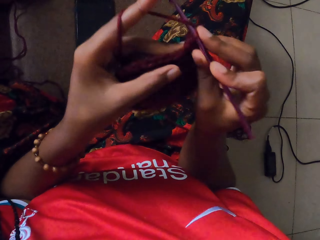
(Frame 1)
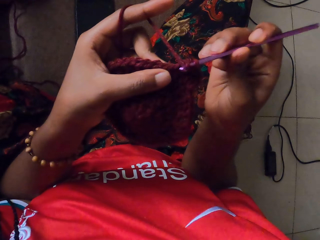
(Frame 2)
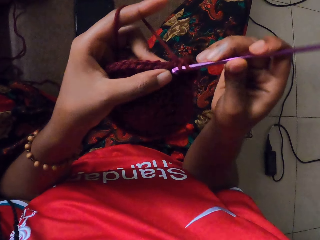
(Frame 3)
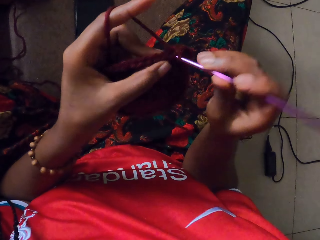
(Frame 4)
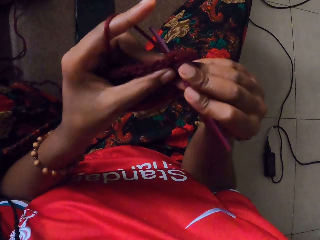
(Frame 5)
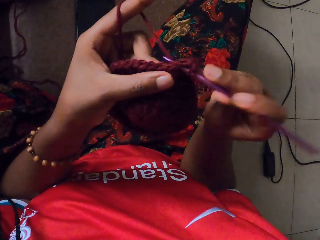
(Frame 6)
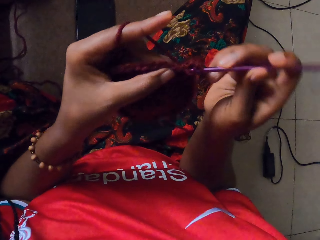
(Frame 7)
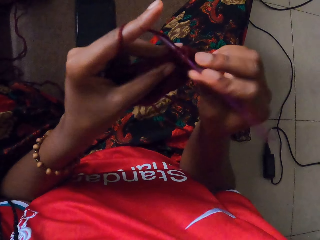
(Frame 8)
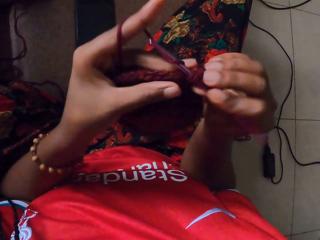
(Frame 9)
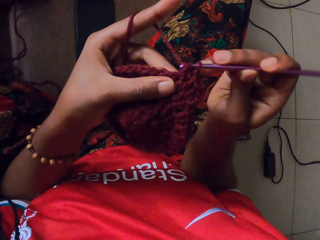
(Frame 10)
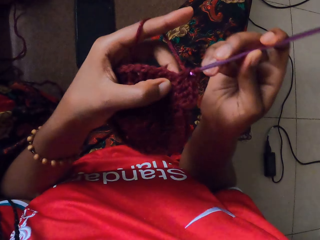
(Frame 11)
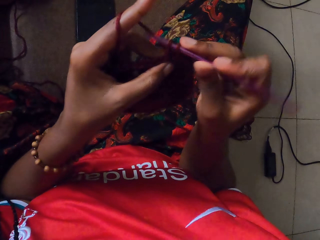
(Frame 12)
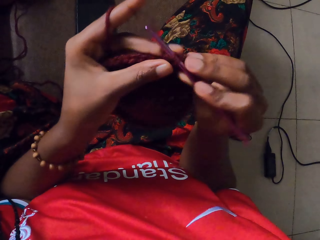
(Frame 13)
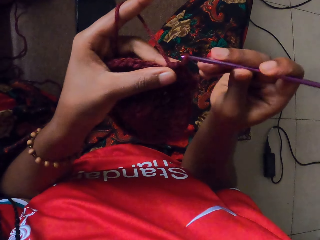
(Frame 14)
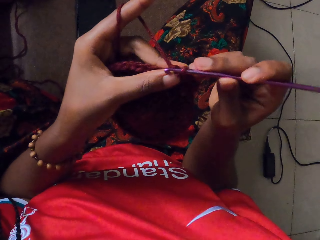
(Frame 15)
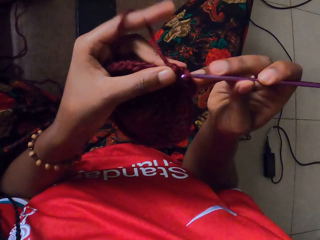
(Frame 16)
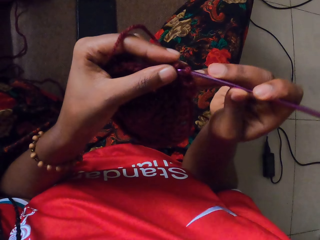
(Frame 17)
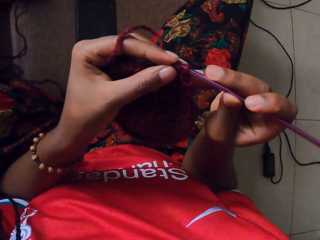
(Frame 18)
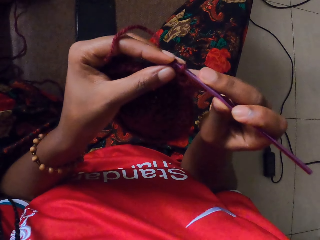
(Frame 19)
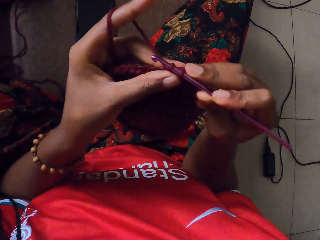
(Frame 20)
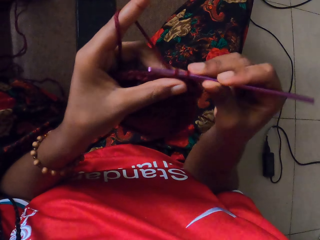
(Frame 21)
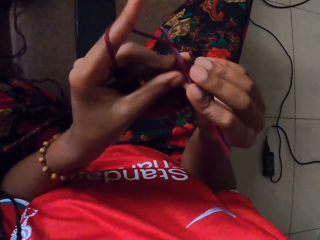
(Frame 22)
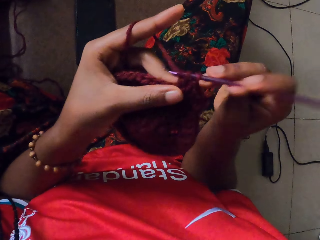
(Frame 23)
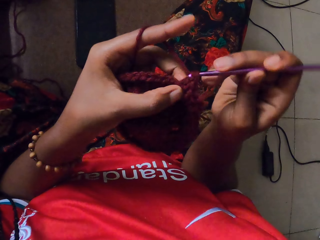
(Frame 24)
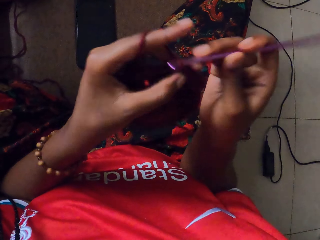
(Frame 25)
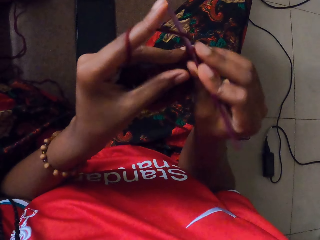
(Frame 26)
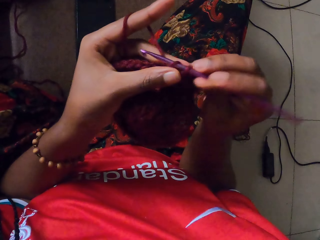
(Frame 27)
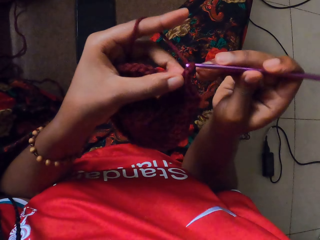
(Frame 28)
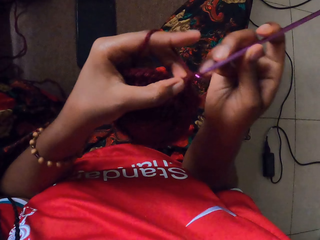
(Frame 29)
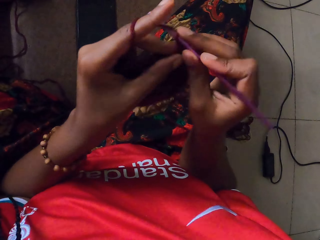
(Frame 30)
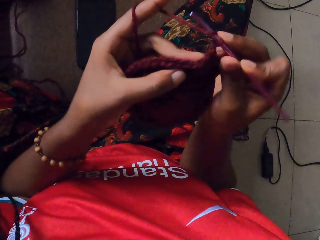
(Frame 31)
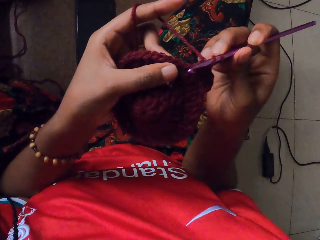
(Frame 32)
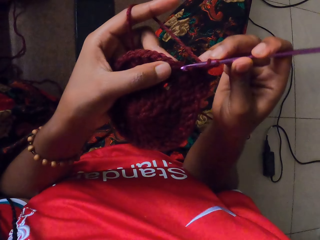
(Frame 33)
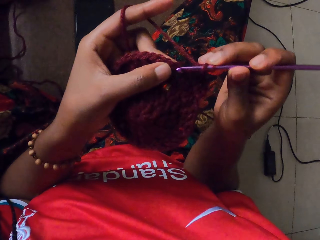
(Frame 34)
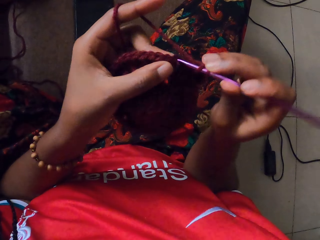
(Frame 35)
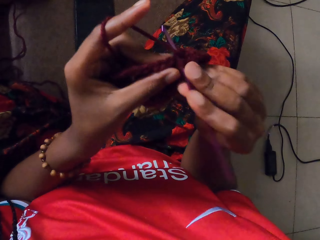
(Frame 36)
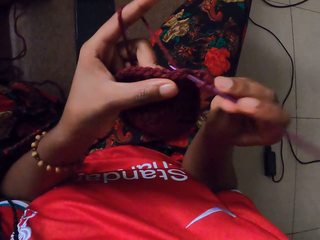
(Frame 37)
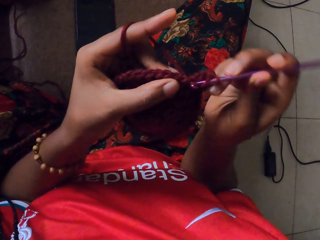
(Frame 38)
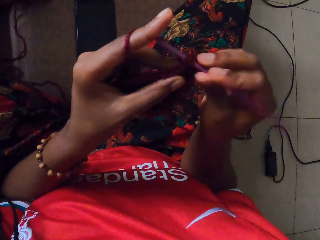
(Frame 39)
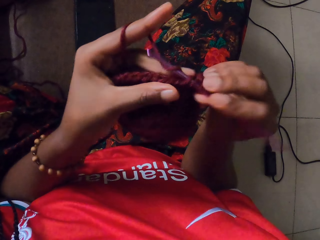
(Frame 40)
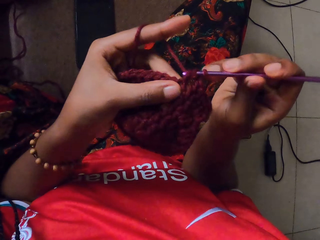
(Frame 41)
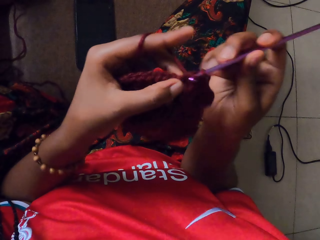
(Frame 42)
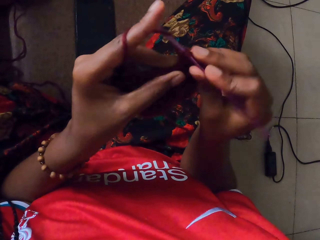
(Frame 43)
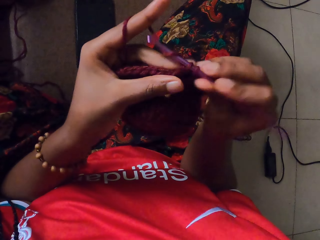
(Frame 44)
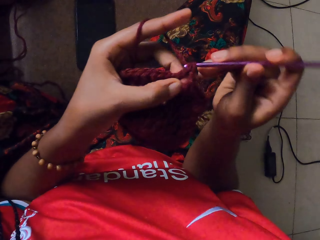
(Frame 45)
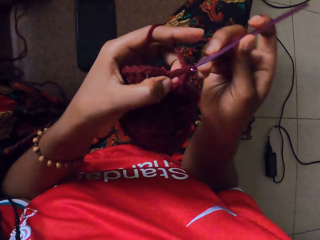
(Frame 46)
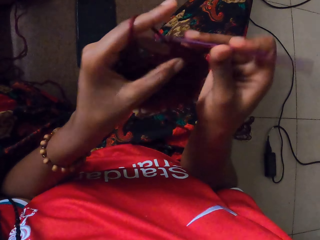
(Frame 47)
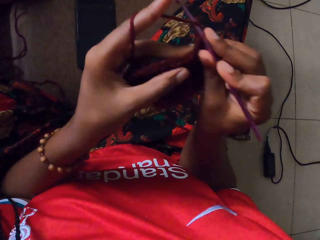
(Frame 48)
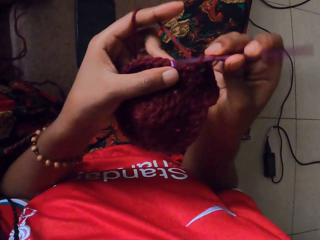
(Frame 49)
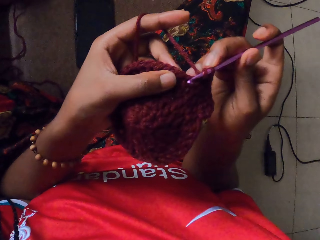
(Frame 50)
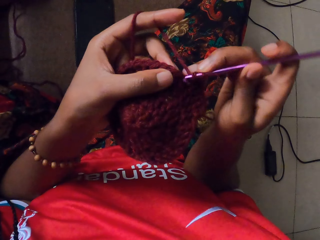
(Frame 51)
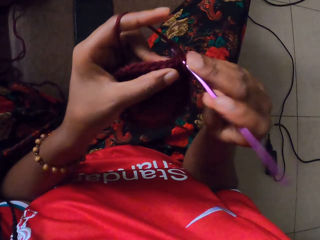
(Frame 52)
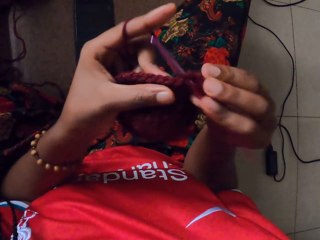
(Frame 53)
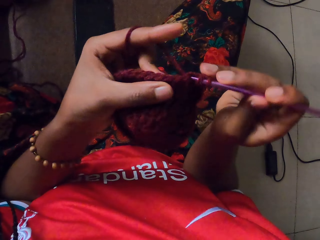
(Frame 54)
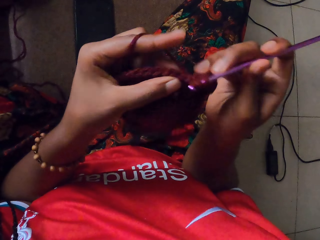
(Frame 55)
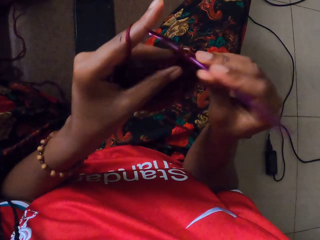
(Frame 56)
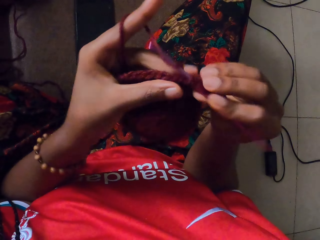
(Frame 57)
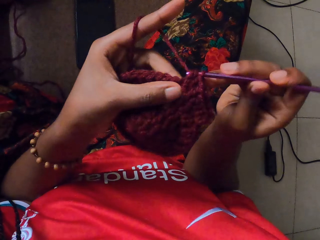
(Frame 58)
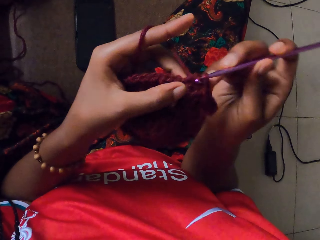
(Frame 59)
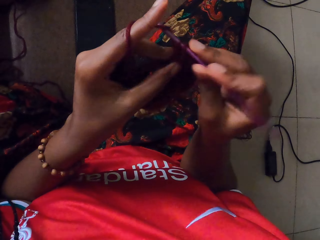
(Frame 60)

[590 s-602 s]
The camera wearer puts the crochet on the yarn. They knit with the crochet.

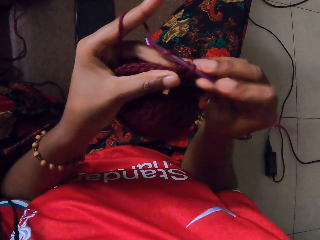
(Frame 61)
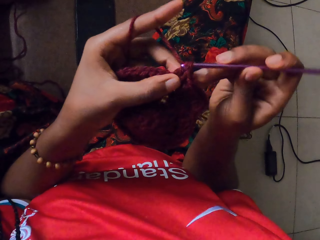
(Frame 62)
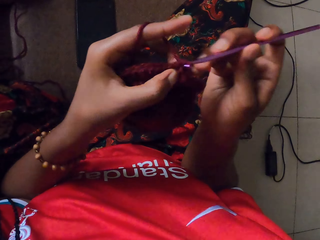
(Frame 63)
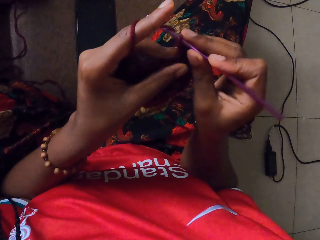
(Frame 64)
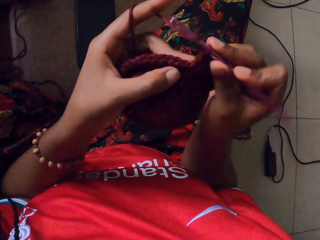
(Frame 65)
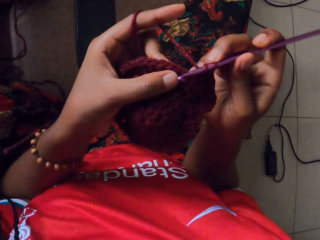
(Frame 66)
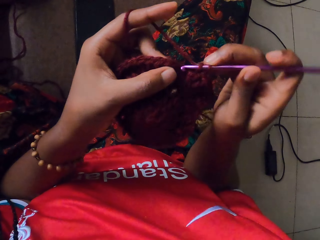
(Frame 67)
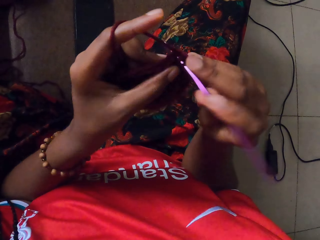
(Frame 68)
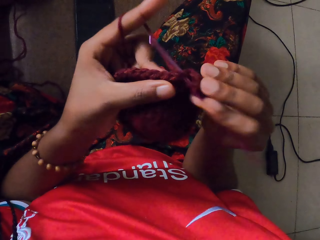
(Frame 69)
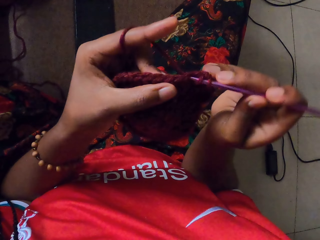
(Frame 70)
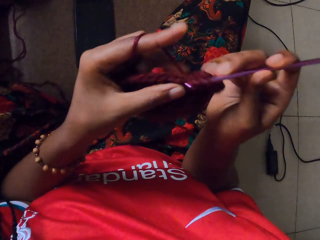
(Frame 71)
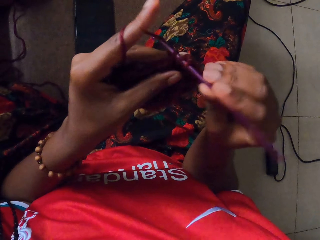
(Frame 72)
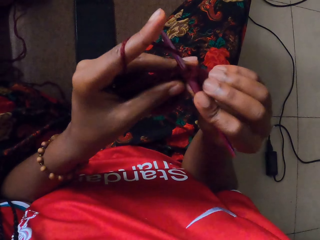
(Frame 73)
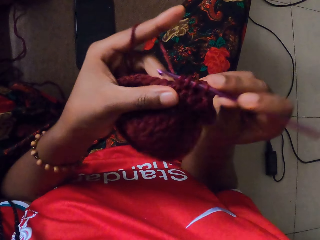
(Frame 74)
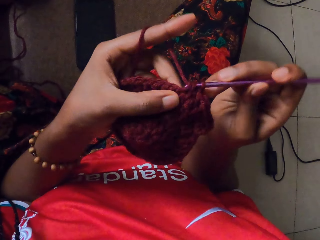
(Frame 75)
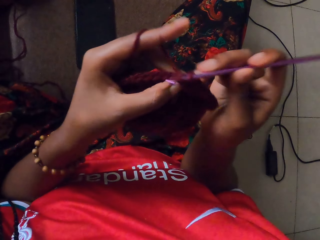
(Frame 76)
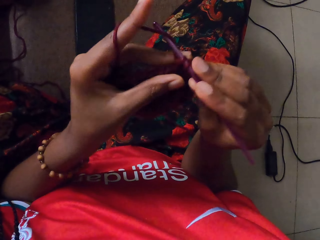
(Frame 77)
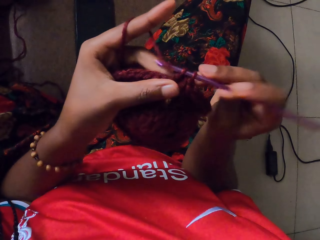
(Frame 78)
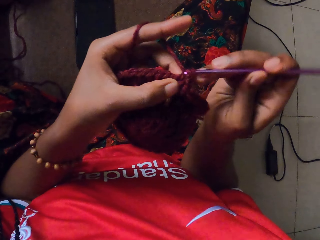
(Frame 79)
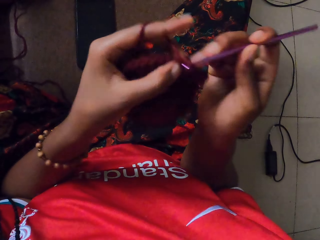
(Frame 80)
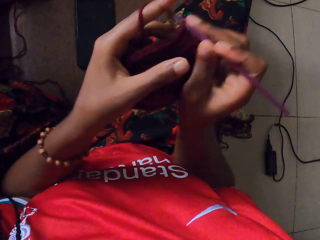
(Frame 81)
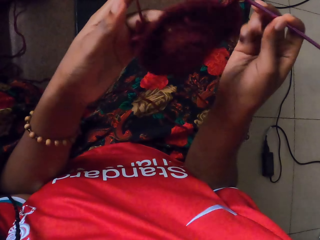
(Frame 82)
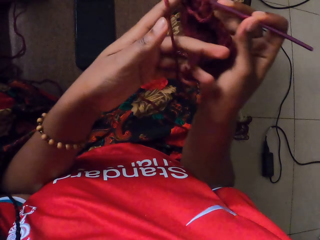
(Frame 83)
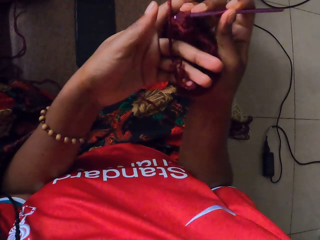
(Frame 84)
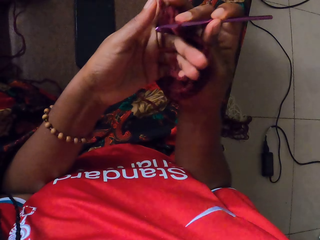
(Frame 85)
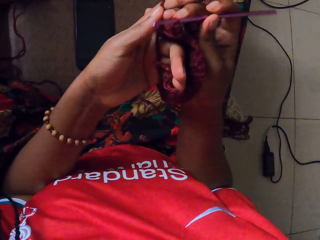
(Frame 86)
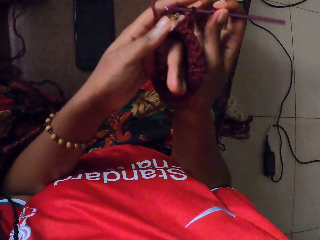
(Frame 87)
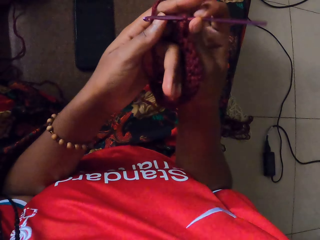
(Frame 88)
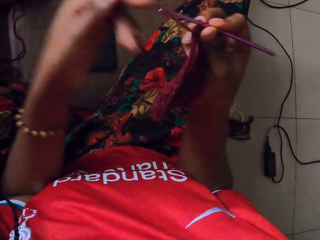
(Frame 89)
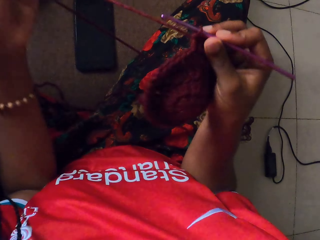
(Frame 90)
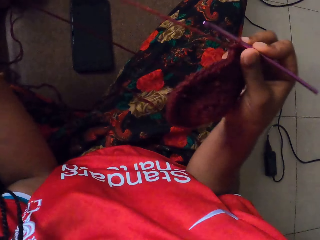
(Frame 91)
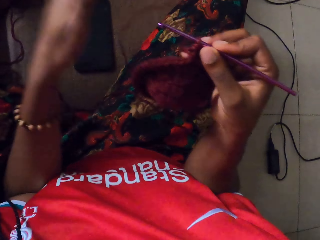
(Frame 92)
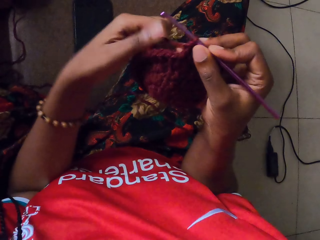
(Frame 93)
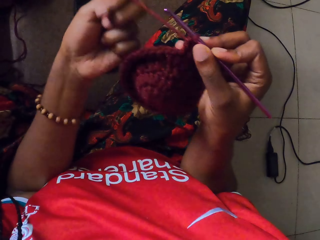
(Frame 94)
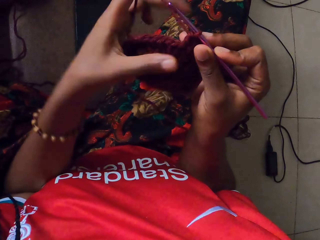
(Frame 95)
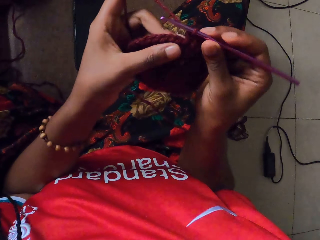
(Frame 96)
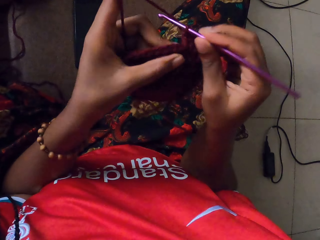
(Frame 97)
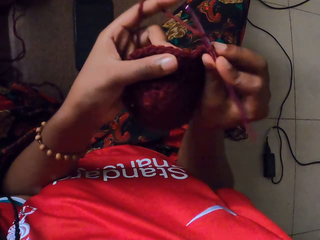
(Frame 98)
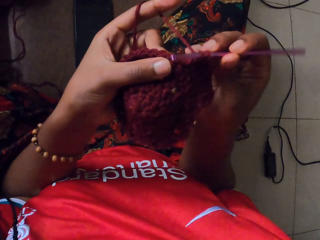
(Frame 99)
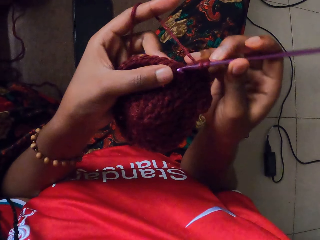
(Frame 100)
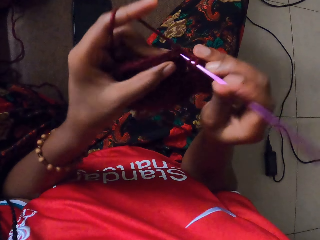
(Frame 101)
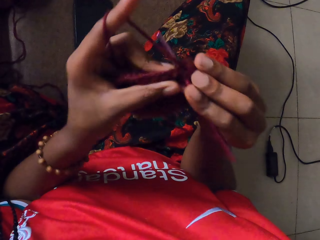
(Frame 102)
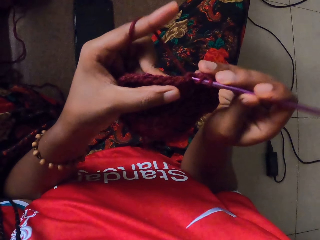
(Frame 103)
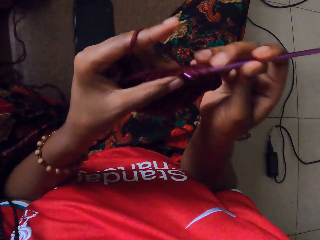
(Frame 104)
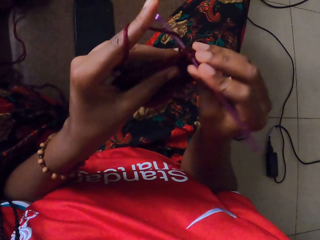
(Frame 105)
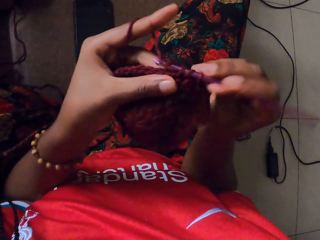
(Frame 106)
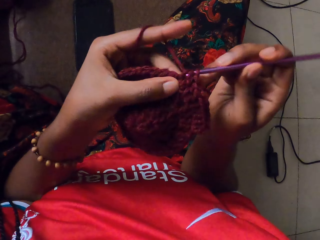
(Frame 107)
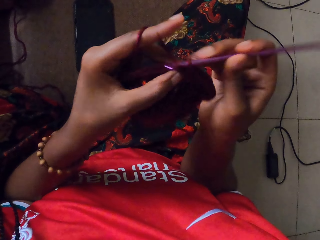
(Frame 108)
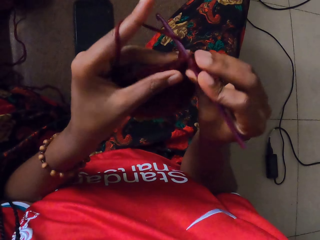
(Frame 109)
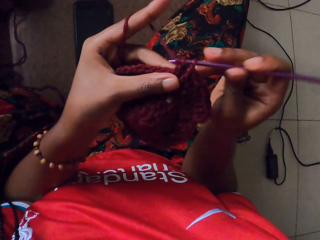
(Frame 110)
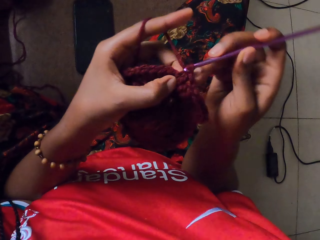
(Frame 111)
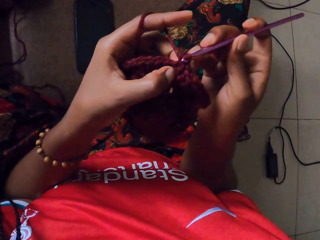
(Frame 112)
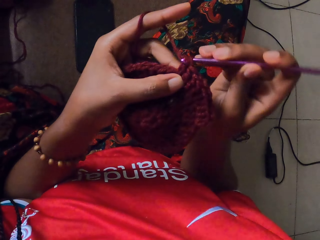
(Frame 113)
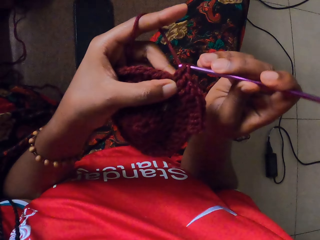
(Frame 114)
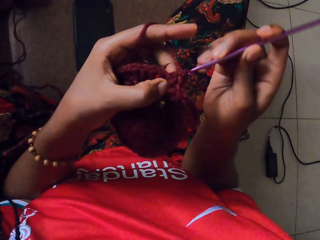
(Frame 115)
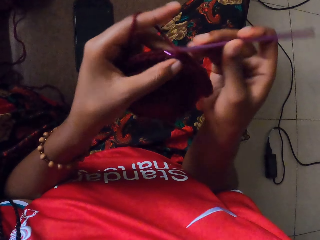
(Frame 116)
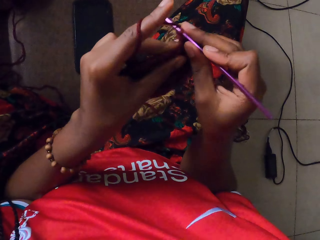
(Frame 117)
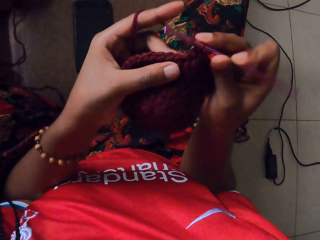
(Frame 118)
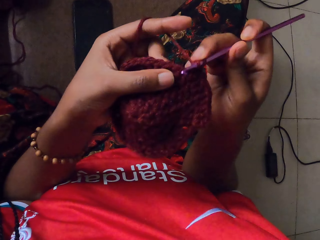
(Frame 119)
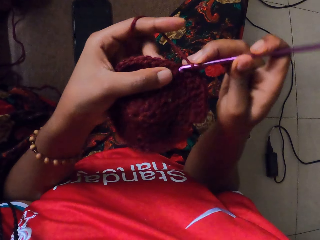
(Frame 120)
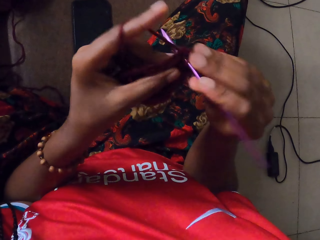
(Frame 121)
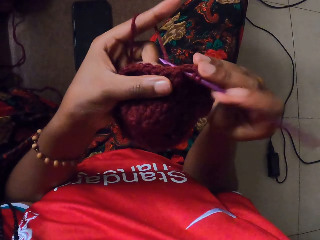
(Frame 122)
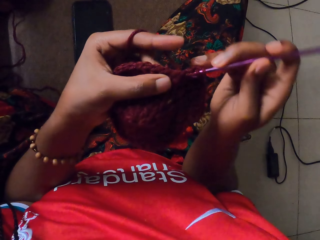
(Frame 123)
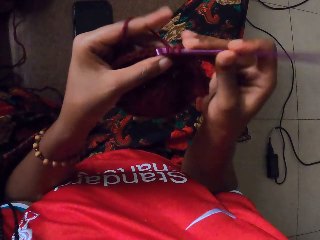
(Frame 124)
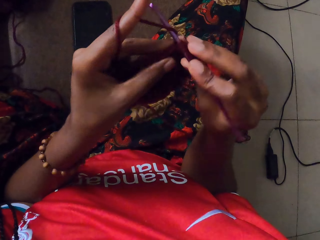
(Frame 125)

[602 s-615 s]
The camera wearer holds the knitted wool with her right hand. She pulls the yarn with her left hand. She holds the knitted wool with her left hand. She knits the wool in her left hand with the hook in her right hand.
